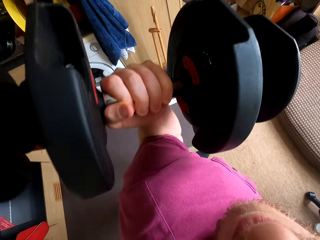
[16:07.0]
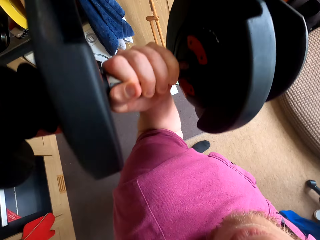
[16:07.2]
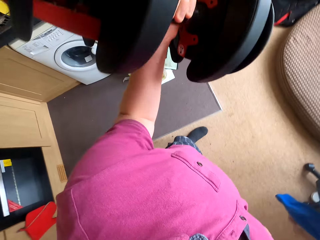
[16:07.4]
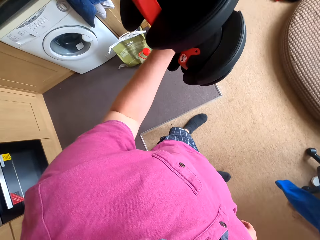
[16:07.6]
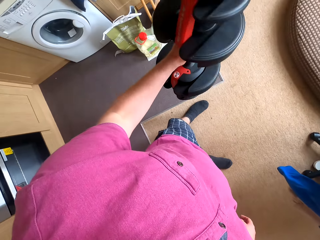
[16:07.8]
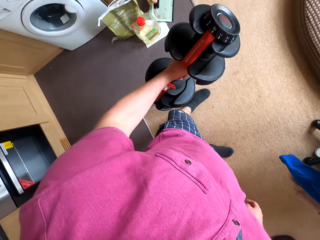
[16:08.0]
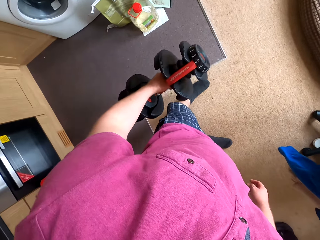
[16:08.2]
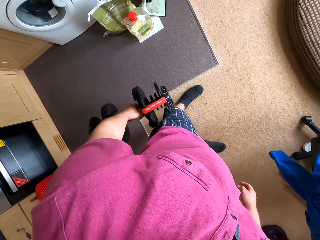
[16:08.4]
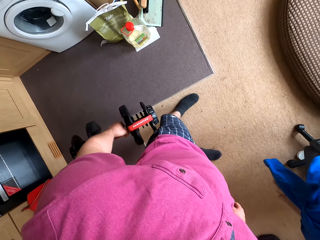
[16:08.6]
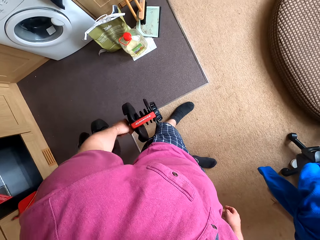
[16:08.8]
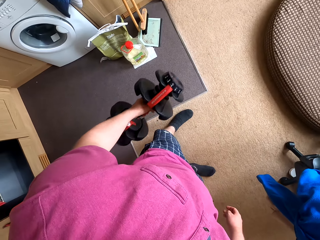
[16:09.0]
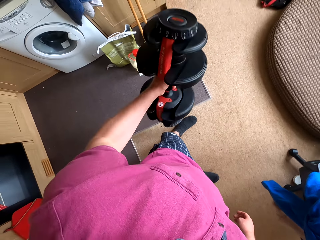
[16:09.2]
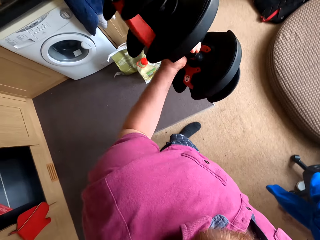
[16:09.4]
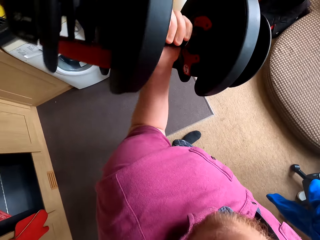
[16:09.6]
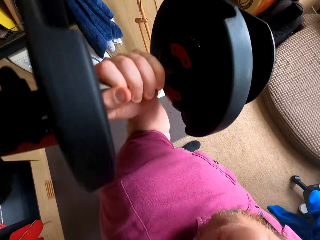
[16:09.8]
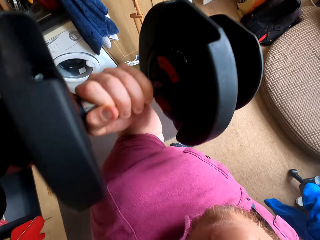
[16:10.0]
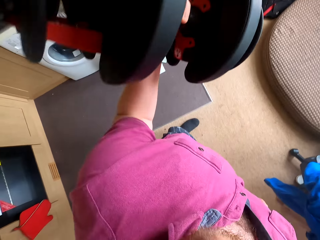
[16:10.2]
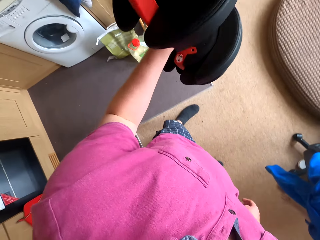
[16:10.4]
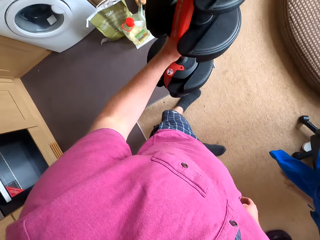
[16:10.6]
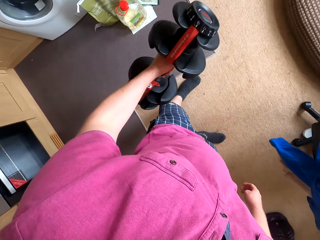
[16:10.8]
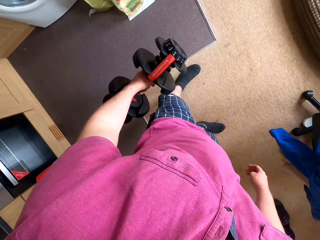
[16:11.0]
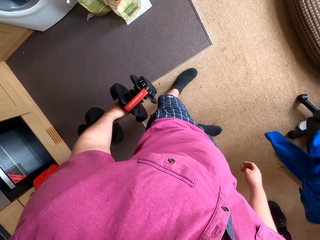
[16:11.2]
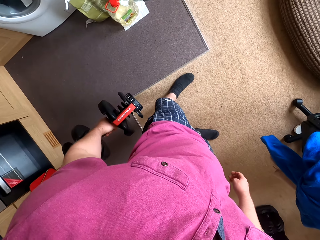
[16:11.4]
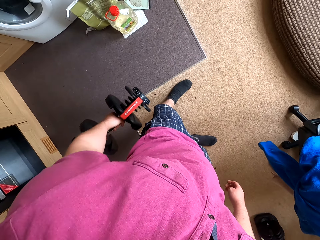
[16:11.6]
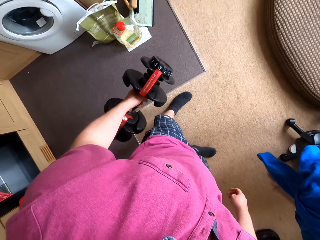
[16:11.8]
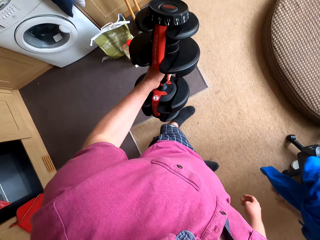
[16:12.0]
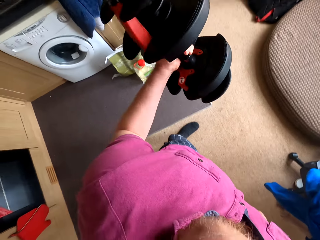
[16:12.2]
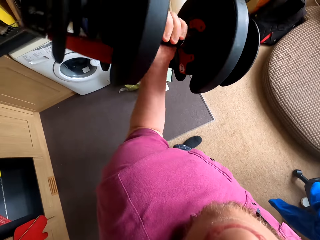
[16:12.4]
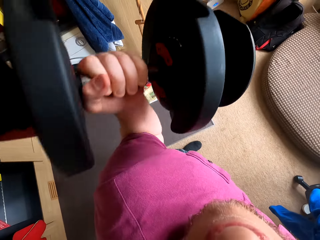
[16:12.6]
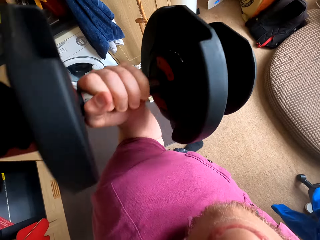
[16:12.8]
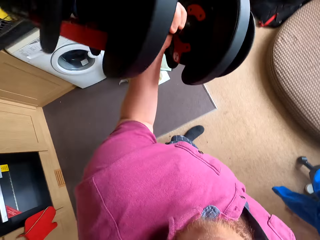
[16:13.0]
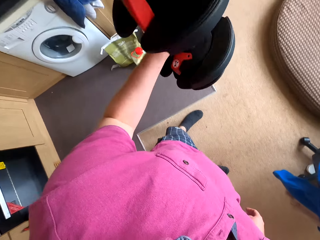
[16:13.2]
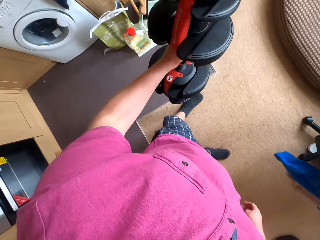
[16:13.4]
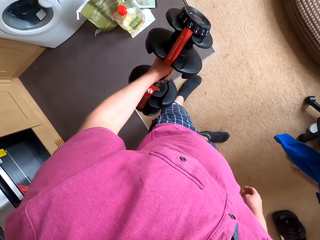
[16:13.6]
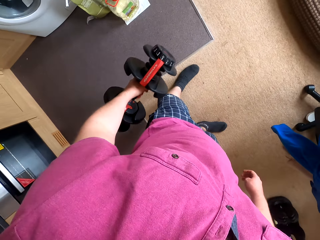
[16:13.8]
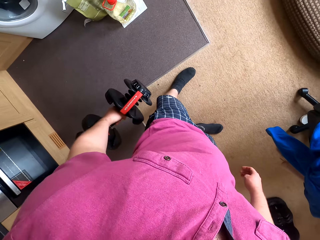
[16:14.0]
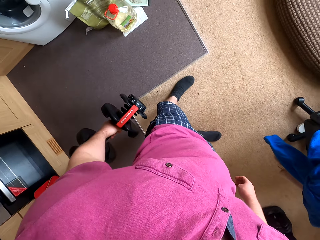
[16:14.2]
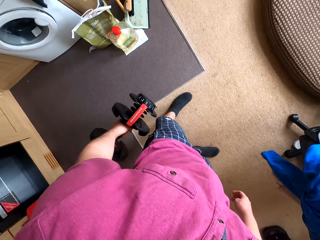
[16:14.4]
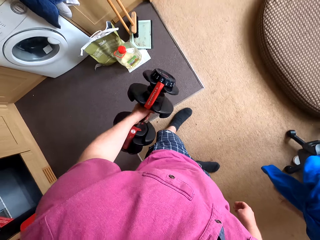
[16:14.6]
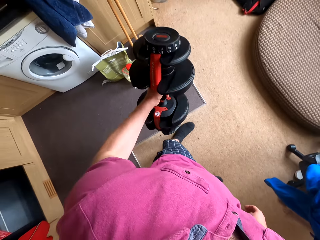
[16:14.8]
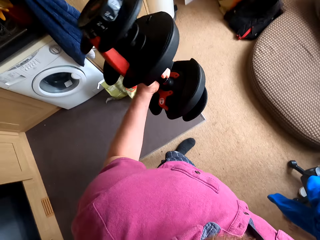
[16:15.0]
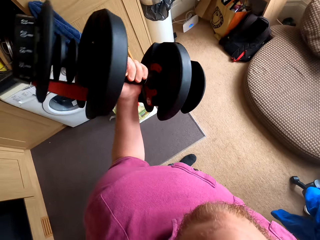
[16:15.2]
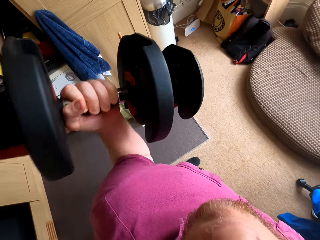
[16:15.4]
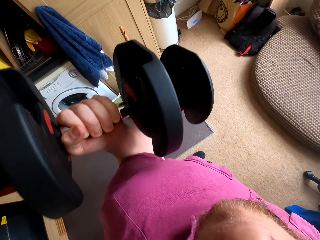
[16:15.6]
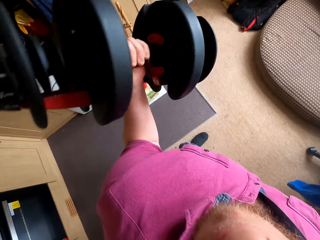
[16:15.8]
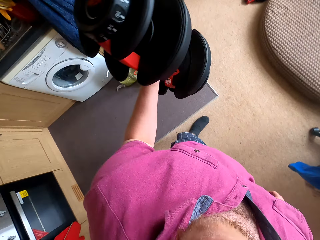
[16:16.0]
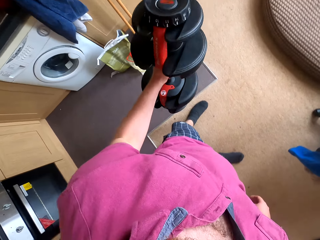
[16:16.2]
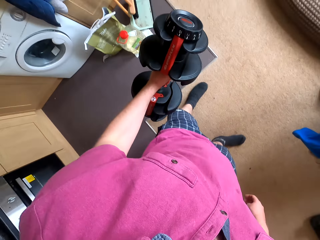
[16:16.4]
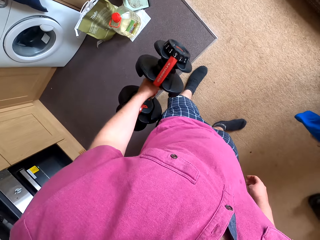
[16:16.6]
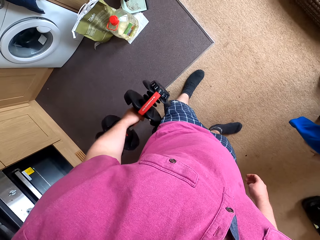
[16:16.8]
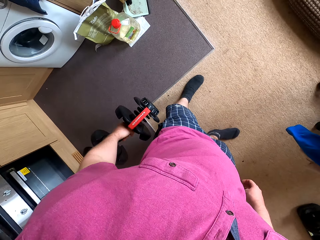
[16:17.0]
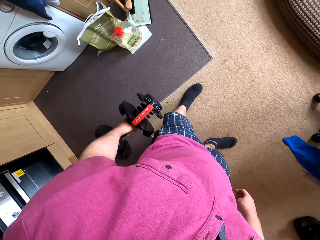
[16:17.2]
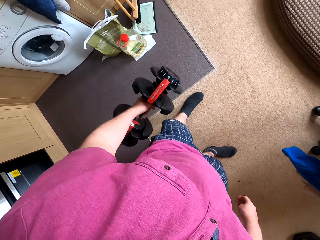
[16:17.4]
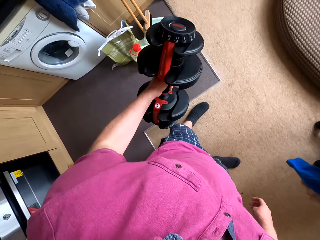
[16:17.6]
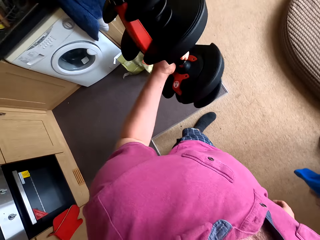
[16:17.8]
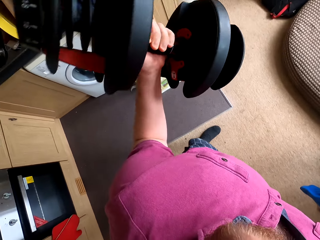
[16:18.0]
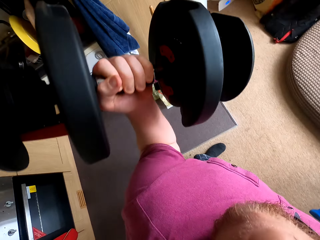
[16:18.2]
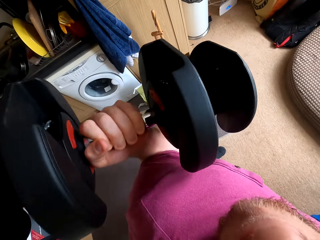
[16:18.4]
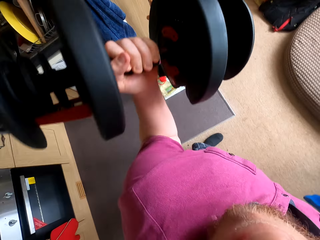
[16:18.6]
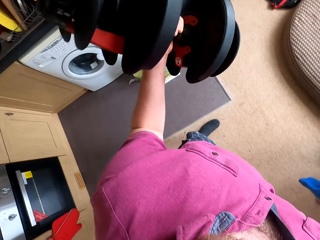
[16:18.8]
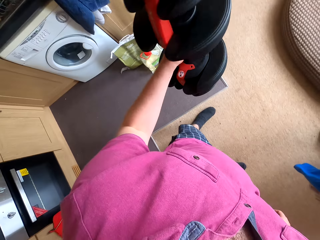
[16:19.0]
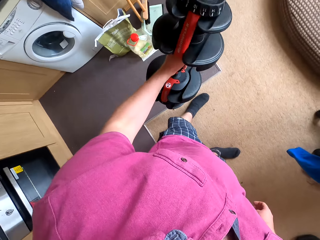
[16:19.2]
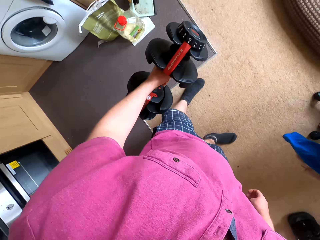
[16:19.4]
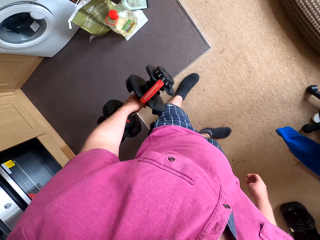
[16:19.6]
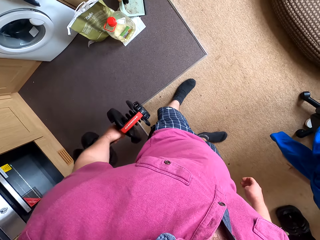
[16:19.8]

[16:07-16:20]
The camera wearer carries the dumbbell up. They carry the dumbbell down. They carry the dumbbell up. They carry the dumbbell down. They carry the dumbbell up. They carry the dumbbell down. They carry the dumbbell up. They carry the dumbbell down. They carry the dumbbell up. They carry the dumbbell down.

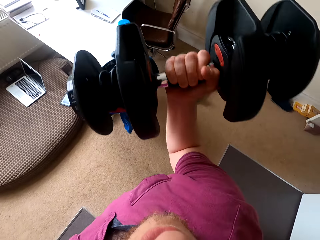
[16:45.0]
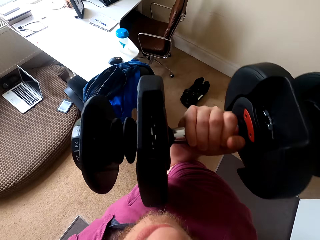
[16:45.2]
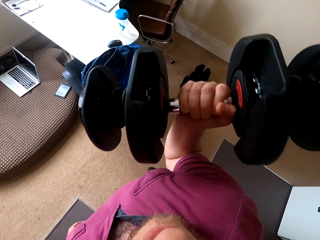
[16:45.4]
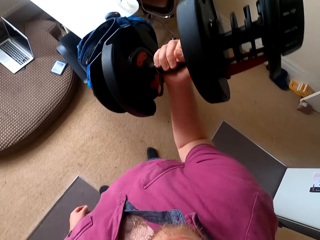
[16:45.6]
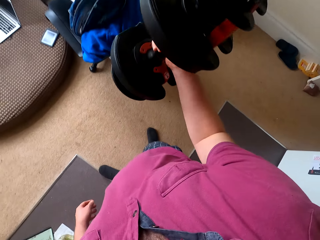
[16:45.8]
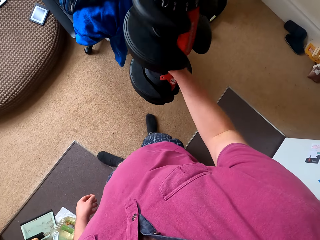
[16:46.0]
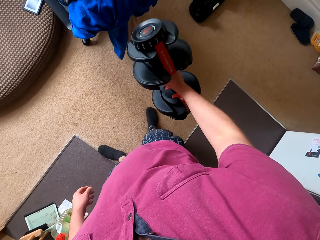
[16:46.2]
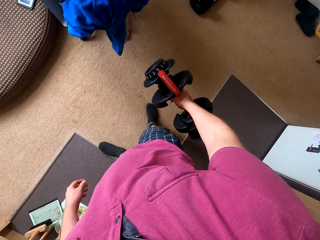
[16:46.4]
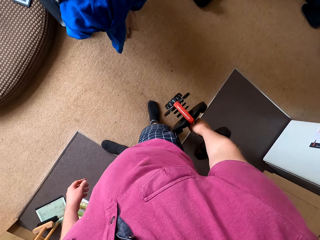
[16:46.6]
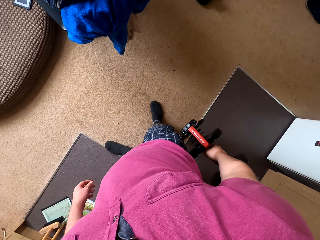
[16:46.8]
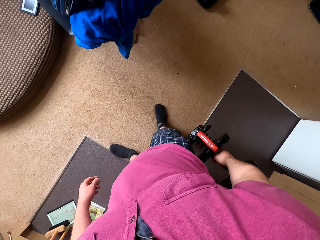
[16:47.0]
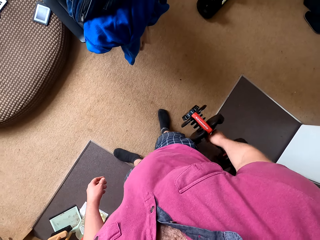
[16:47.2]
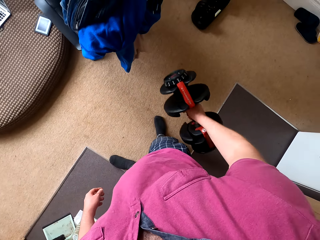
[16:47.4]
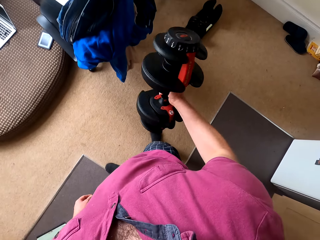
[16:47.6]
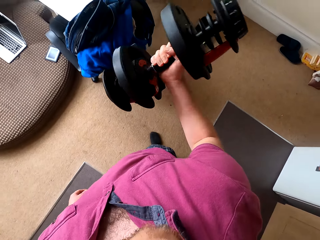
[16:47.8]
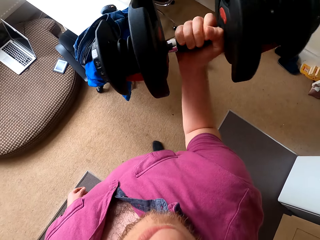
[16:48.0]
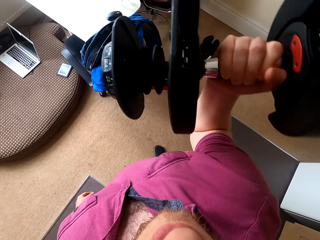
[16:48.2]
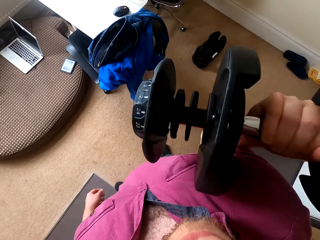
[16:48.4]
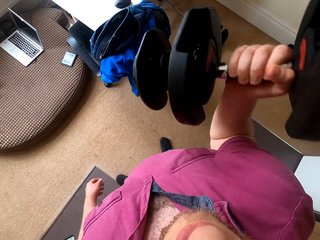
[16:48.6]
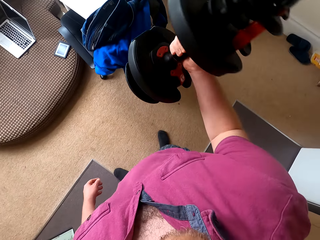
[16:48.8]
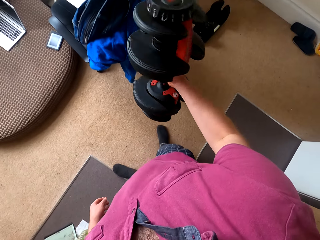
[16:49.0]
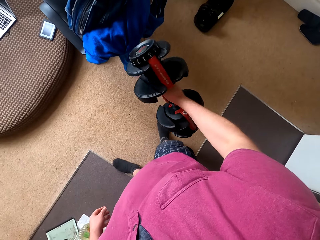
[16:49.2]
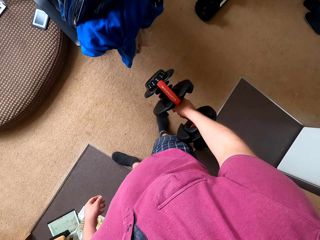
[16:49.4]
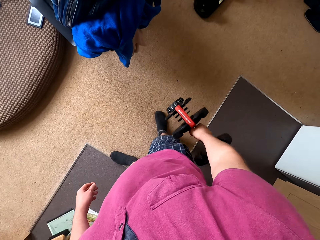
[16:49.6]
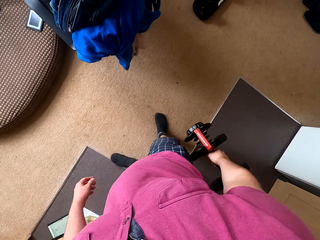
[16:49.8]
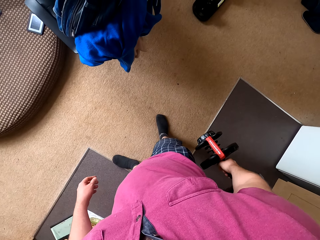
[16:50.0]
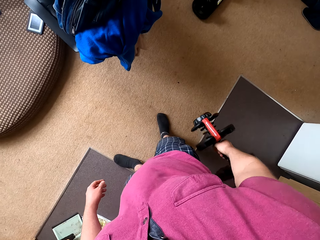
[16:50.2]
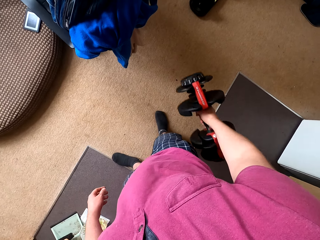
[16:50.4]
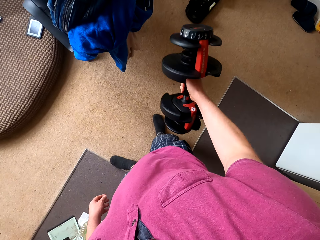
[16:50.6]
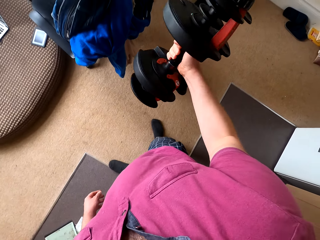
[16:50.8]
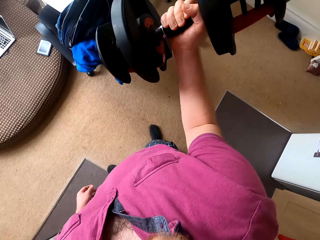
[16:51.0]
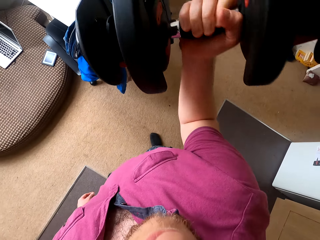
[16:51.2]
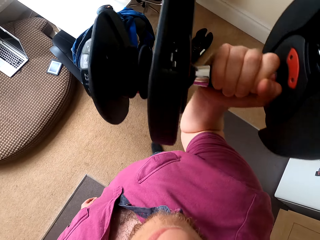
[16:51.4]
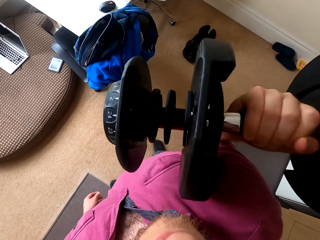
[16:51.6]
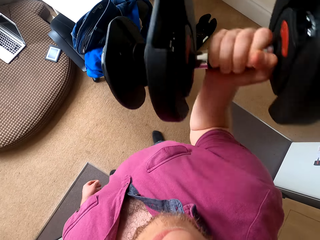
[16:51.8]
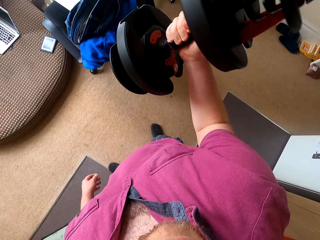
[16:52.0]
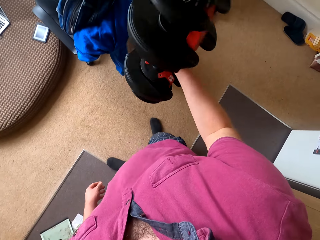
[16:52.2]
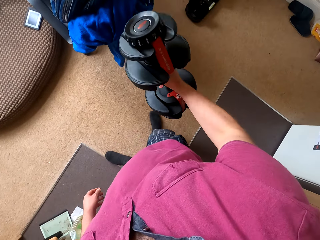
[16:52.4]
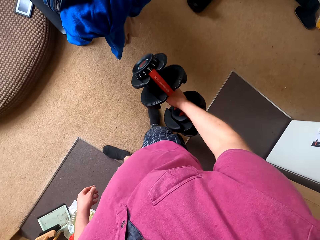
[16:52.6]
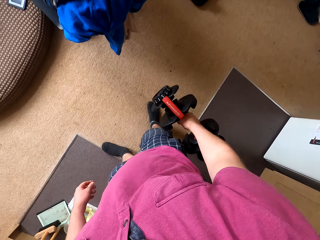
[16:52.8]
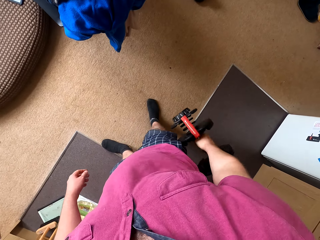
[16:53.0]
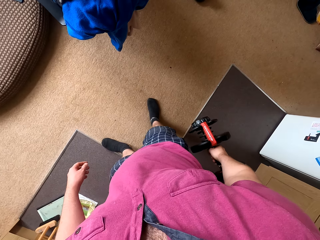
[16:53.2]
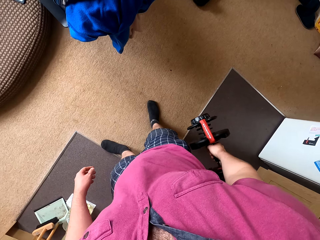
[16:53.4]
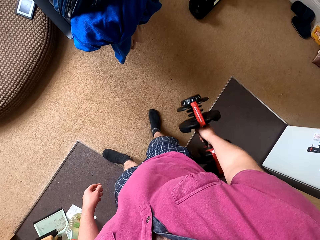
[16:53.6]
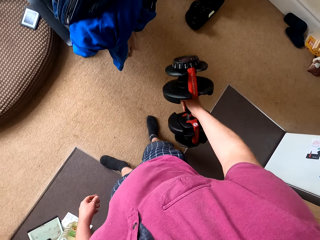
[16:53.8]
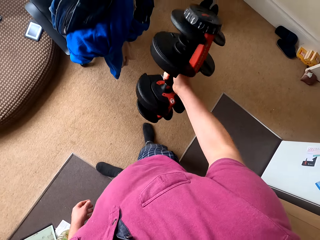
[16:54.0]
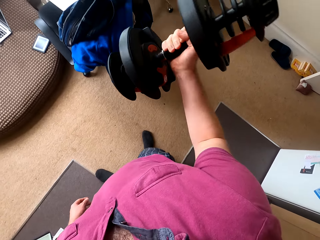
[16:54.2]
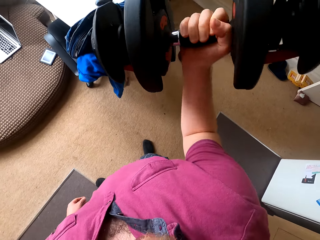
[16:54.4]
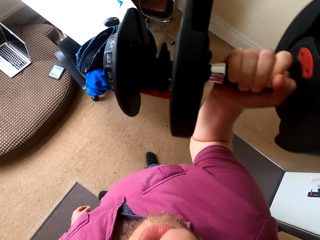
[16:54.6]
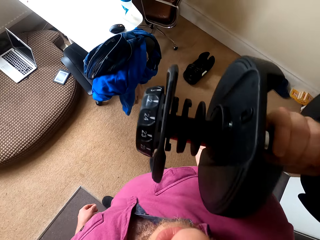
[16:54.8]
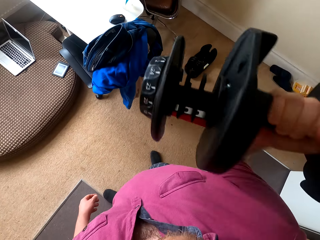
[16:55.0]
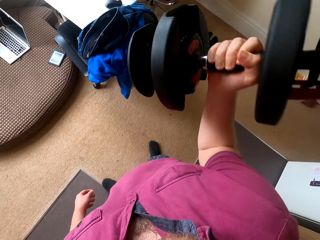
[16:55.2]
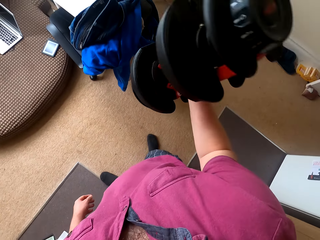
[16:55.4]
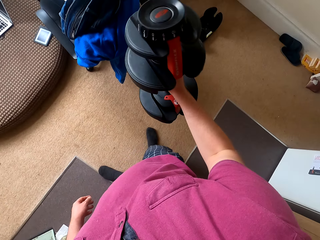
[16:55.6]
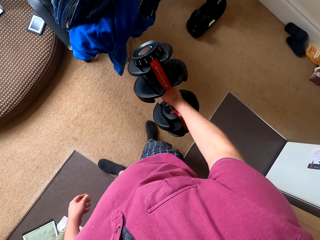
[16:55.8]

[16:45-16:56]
The camera wearer carries the dumbbell down. They carry the dumbbell up. They carry the dumbbell down. They carry the dumbbell up. They carry the dumbbell down. They carry the dumbbell up.
